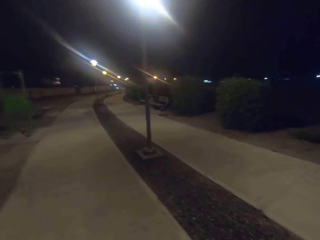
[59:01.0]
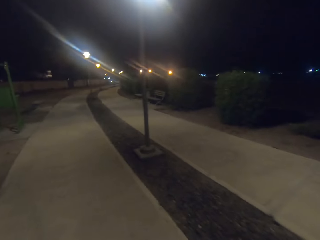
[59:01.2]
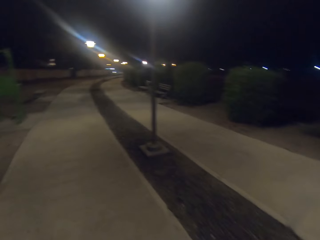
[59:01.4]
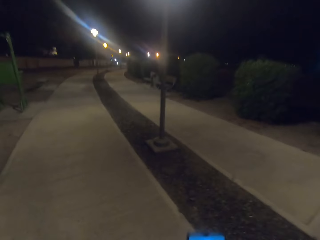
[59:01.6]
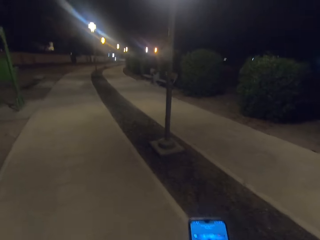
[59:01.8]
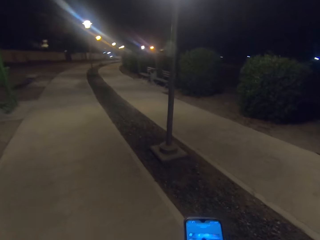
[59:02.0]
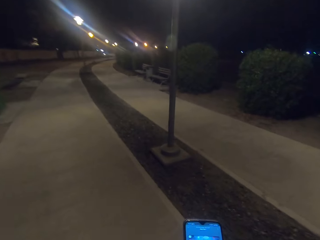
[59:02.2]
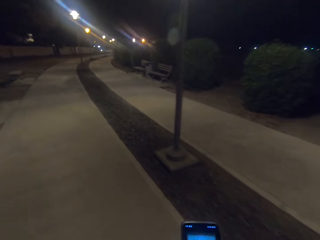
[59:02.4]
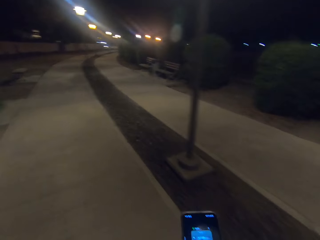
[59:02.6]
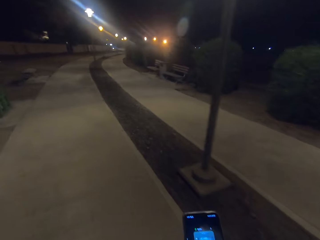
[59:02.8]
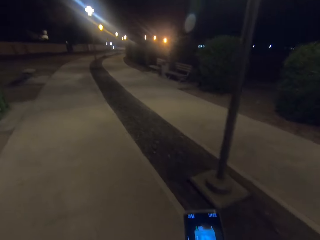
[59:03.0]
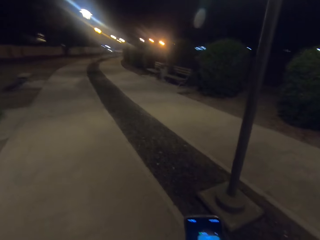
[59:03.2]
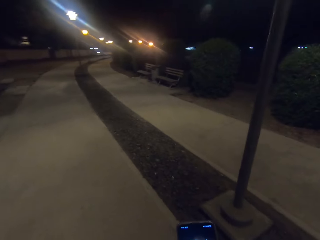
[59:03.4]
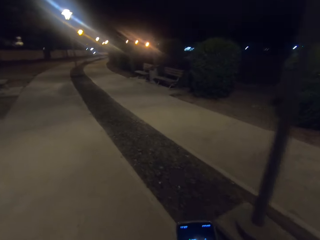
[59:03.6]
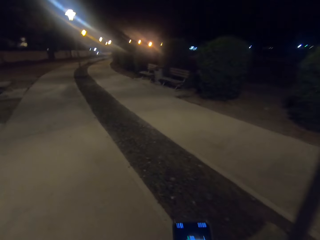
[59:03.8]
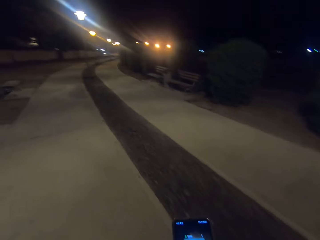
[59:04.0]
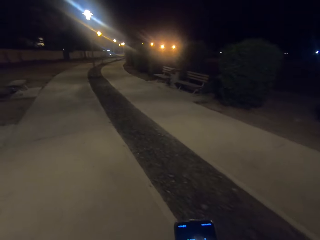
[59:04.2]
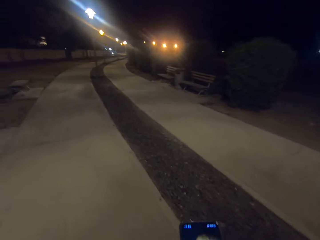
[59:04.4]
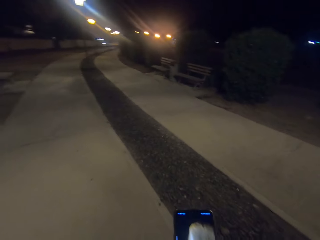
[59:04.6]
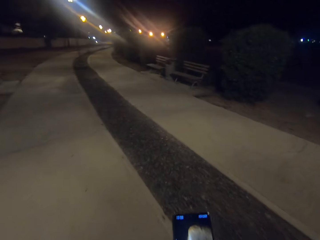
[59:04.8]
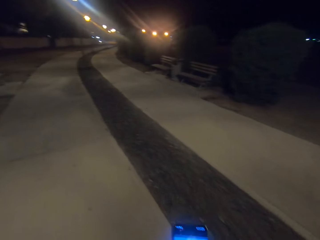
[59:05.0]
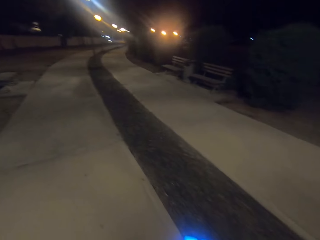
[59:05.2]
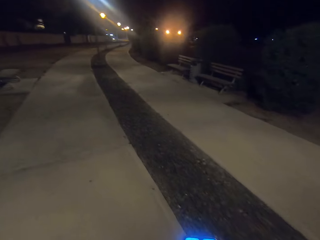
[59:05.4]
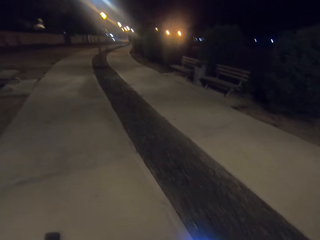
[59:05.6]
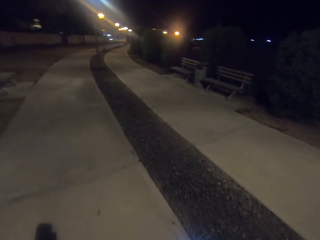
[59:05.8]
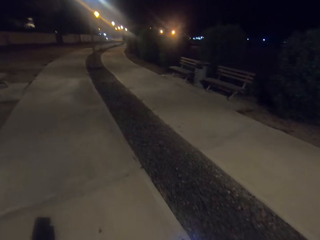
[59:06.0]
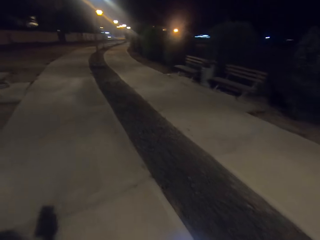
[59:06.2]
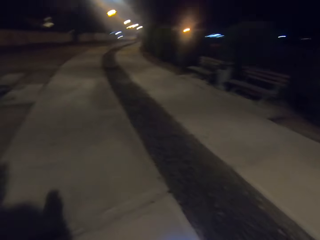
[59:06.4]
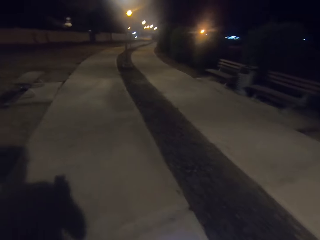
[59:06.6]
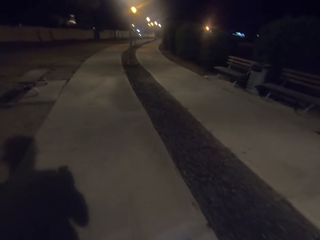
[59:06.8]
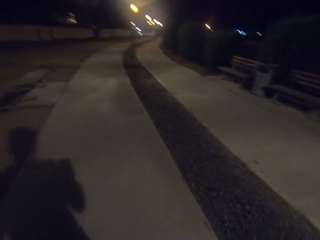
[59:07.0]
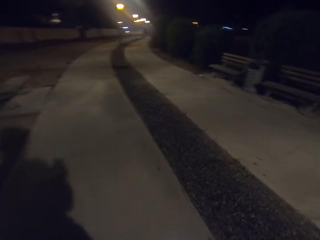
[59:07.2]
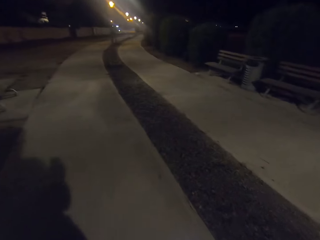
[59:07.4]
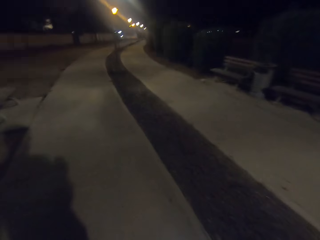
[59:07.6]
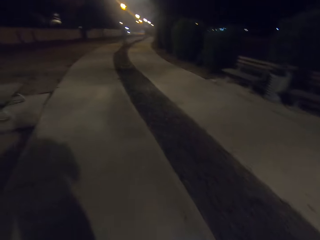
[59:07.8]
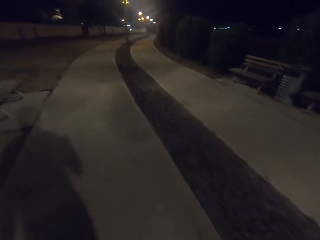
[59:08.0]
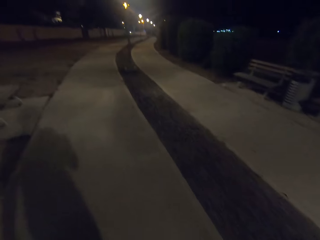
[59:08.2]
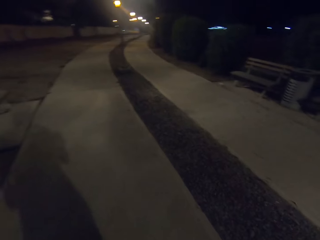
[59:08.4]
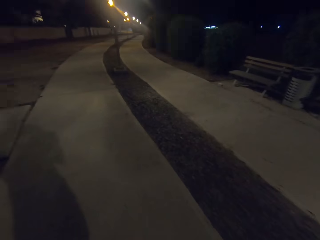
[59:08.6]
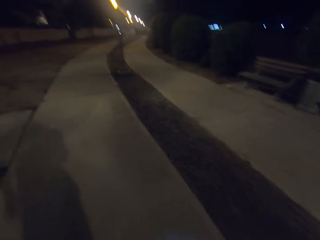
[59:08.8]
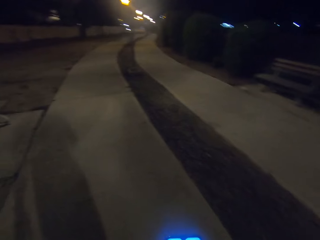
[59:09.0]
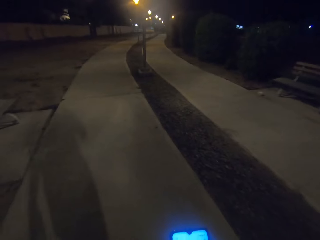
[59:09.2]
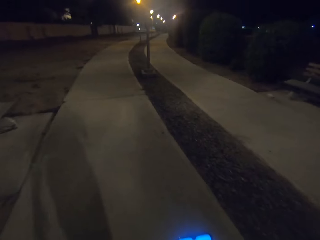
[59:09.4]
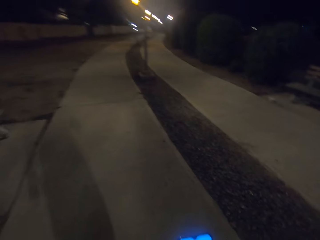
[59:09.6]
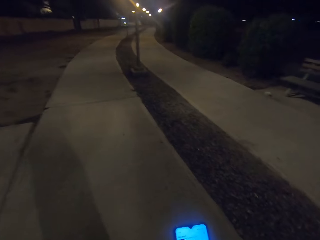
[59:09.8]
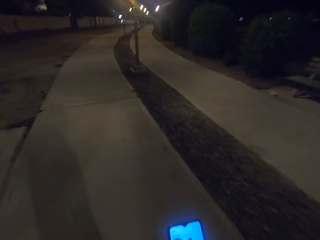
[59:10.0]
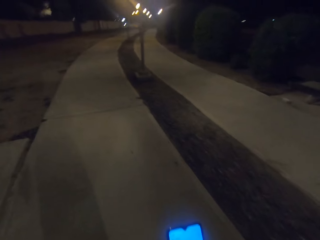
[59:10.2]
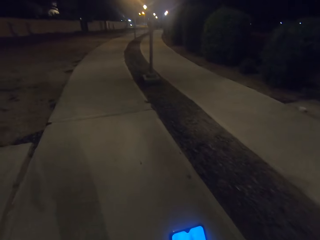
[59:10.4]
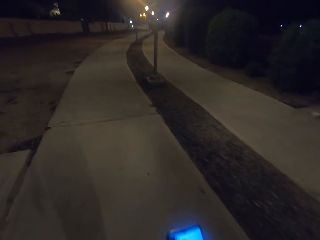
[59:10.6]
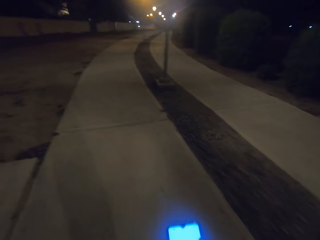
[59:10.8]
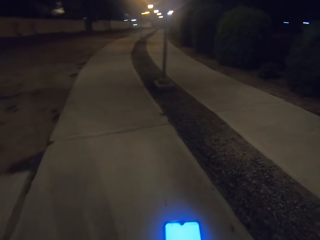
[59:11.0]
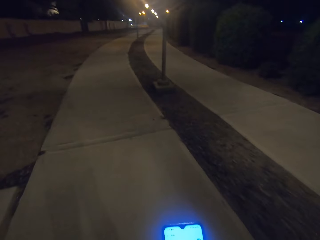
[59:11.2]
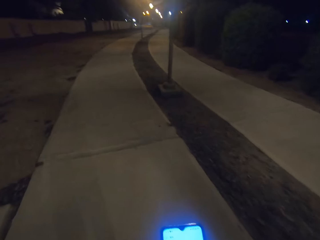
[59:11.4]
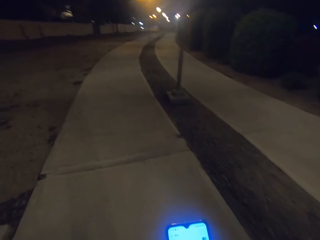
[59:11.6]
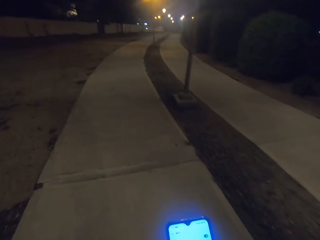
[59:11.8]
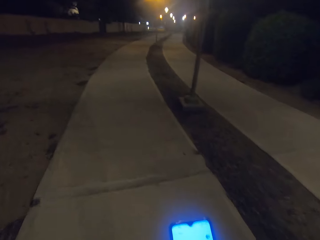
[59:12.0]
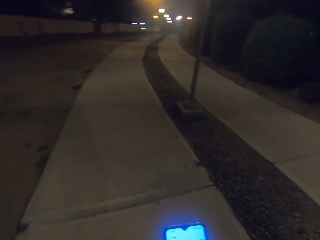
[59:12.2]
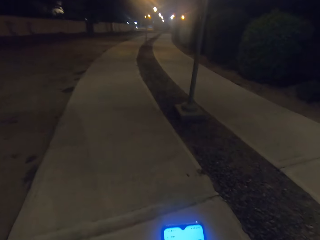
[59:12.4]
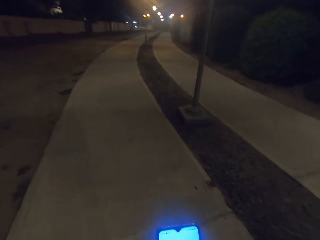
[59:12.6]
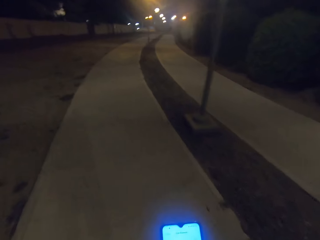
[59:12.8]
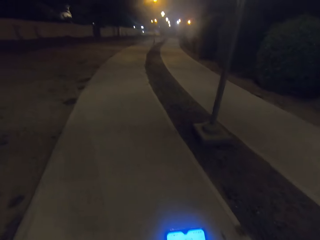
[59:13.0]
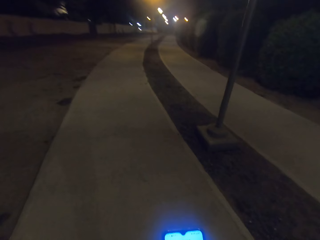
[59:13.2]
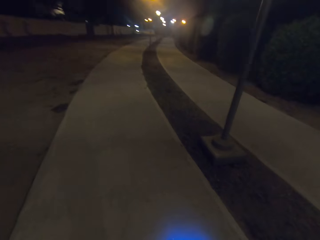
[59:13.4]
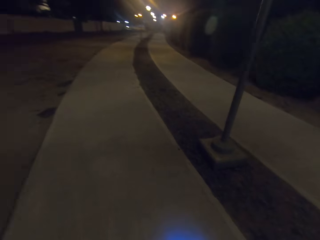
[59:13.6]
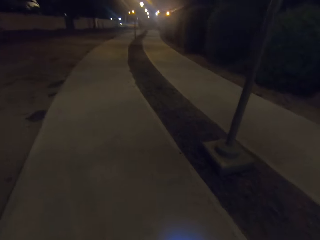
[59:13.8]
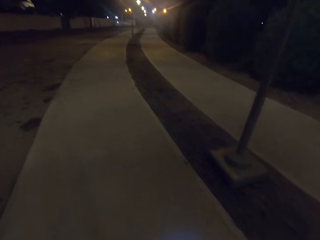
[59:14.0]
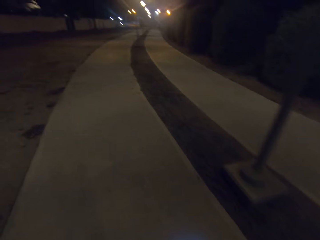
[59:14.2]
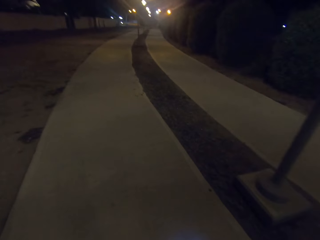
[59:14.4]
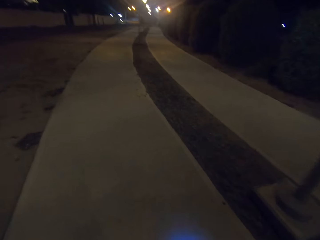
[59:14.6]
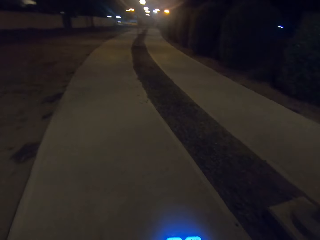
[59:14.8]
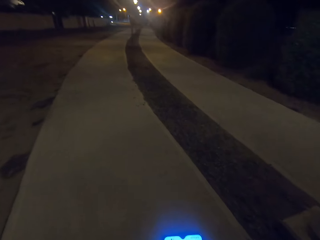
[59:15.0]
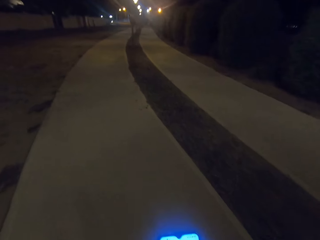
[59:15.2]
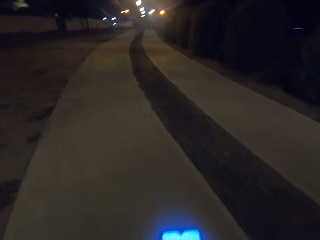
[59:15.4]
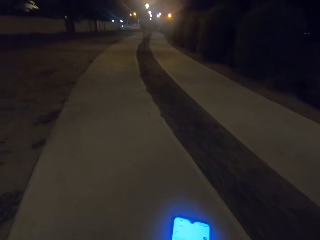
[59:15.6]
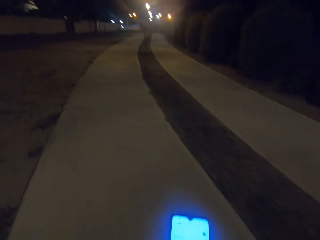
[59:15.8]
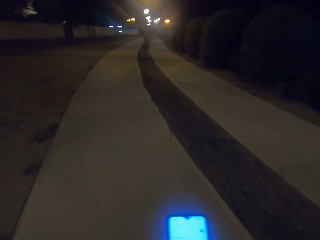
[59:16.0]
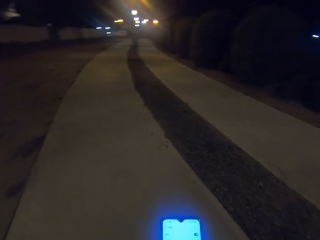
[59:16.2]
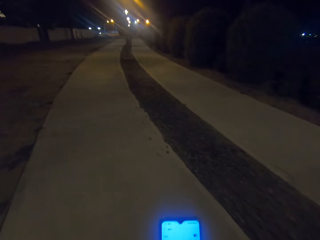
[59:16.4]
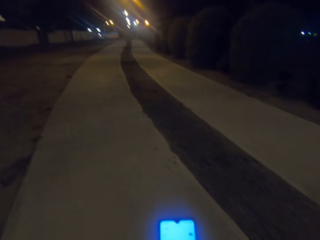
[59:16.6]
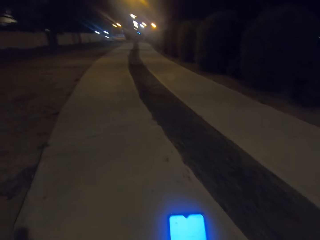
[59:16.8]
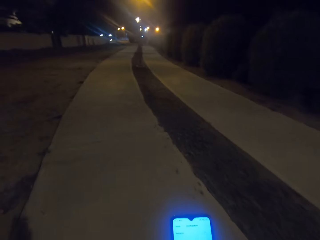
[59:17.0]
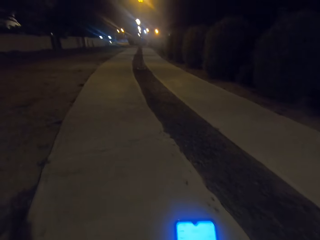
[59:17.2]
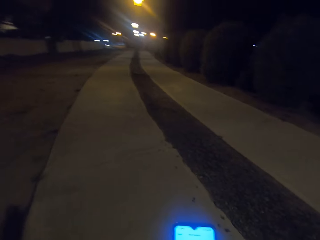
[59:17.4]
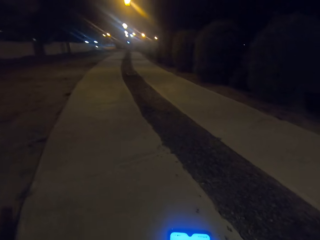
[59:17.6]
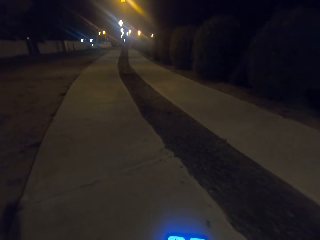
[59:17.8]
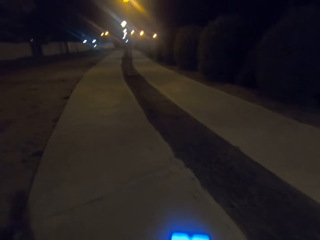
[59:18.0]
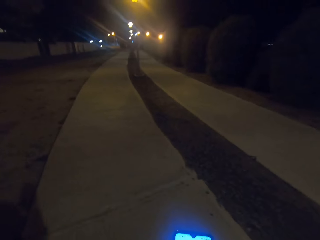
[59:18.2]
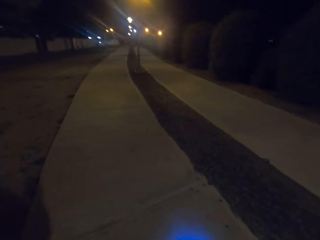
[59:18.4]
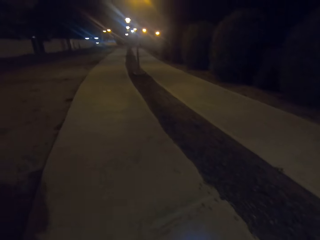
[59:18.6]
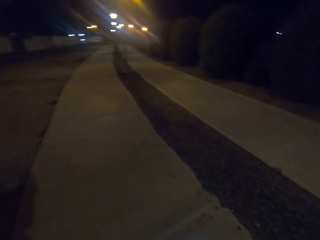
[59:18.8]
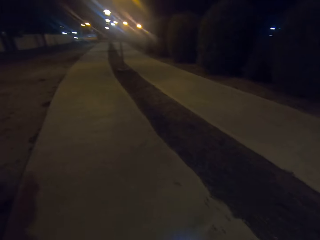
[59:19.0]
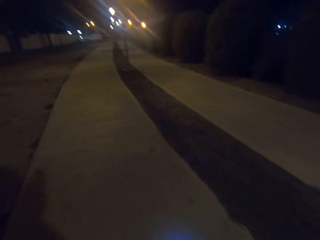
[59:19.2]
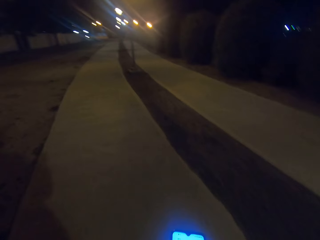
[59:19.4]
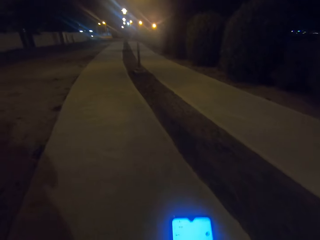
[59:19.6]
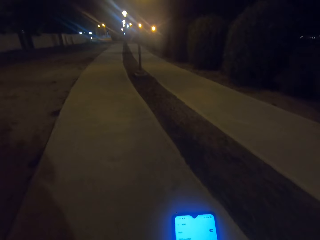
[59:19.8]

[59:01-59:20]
The camera wearer holds his phone. He swipes through his phone. He walks along the road. He swipes through the phone. He walks along the road with his phone.
